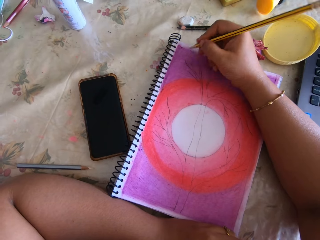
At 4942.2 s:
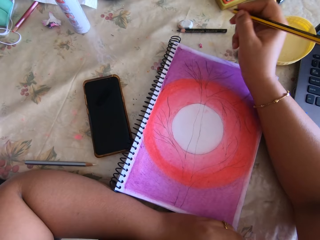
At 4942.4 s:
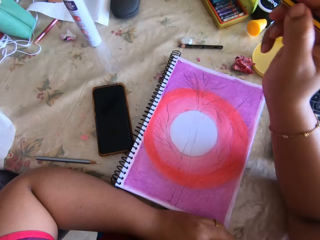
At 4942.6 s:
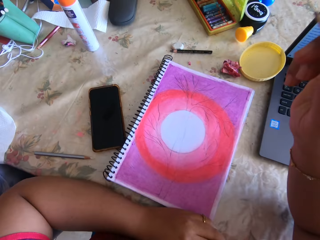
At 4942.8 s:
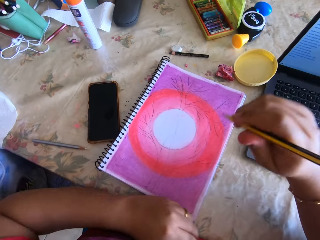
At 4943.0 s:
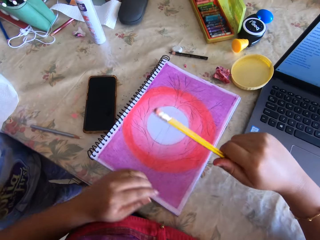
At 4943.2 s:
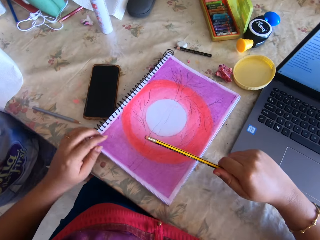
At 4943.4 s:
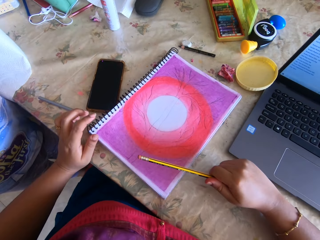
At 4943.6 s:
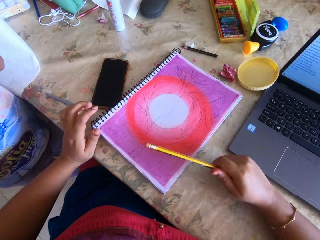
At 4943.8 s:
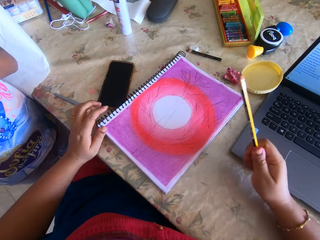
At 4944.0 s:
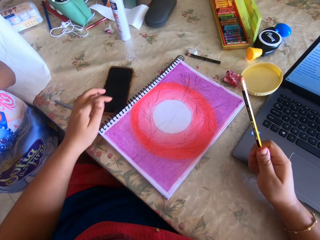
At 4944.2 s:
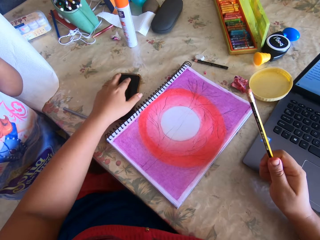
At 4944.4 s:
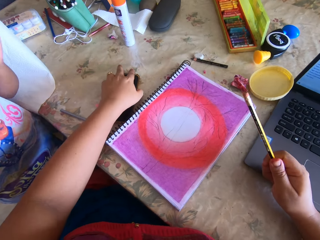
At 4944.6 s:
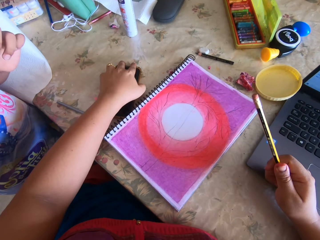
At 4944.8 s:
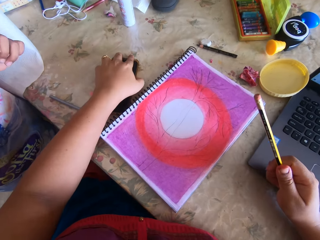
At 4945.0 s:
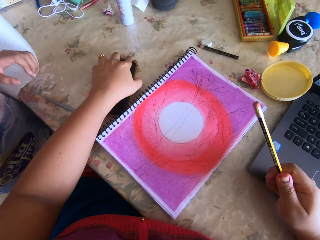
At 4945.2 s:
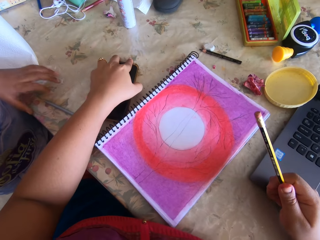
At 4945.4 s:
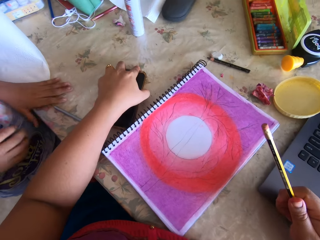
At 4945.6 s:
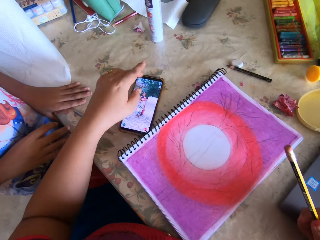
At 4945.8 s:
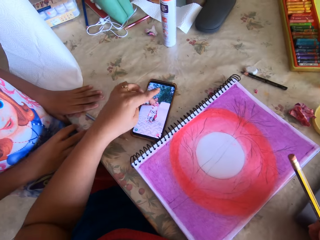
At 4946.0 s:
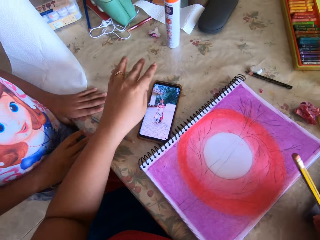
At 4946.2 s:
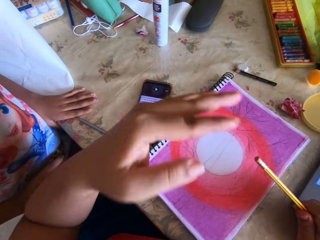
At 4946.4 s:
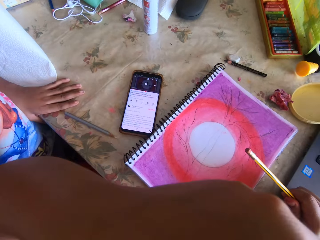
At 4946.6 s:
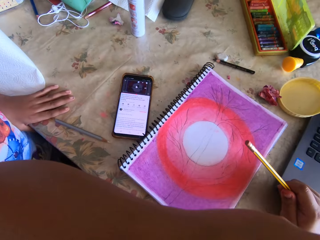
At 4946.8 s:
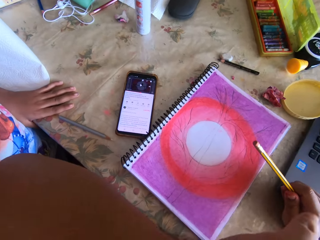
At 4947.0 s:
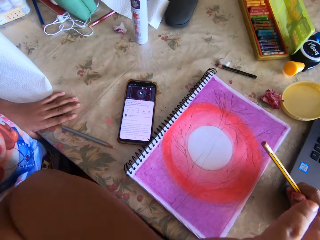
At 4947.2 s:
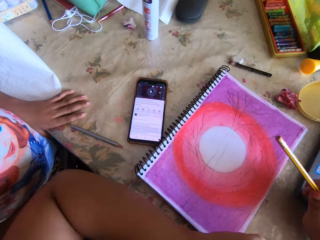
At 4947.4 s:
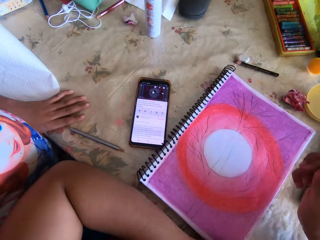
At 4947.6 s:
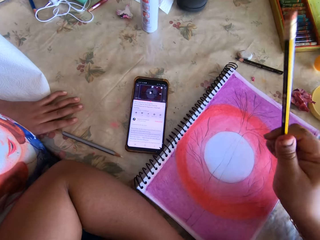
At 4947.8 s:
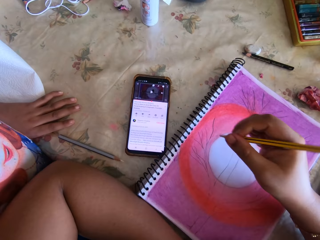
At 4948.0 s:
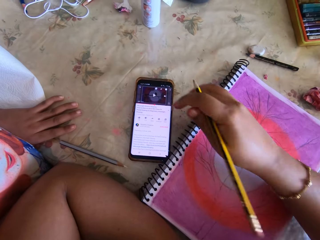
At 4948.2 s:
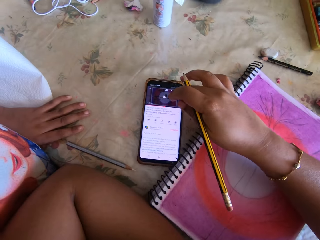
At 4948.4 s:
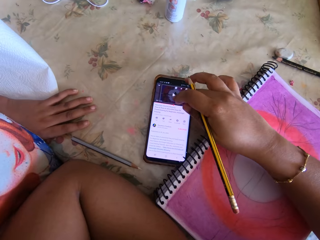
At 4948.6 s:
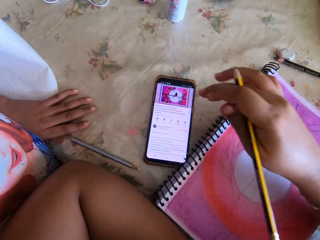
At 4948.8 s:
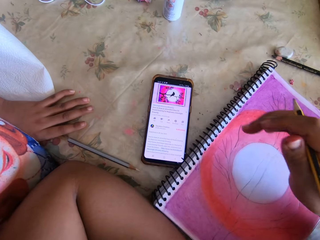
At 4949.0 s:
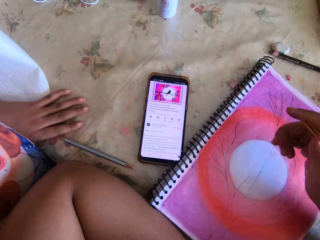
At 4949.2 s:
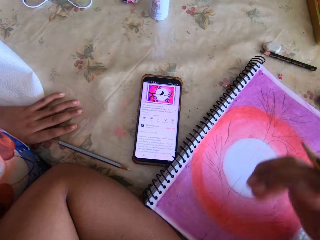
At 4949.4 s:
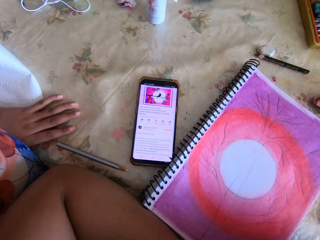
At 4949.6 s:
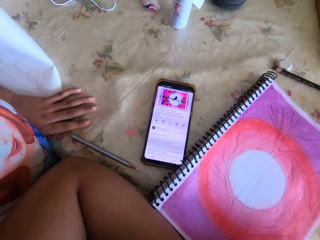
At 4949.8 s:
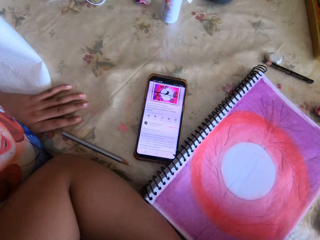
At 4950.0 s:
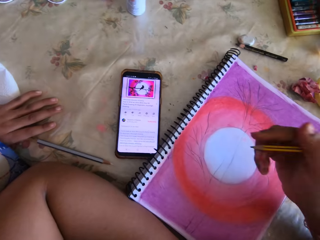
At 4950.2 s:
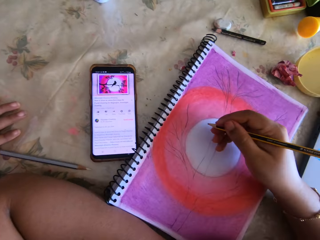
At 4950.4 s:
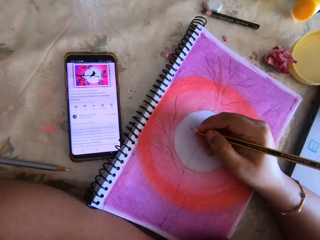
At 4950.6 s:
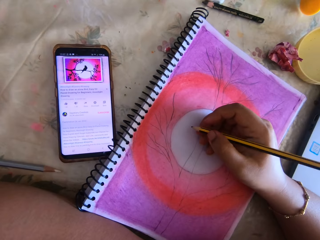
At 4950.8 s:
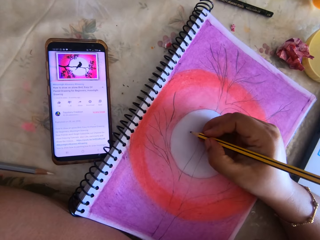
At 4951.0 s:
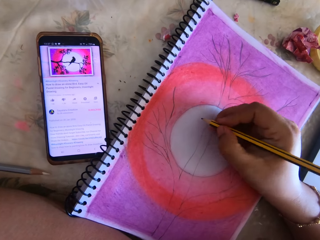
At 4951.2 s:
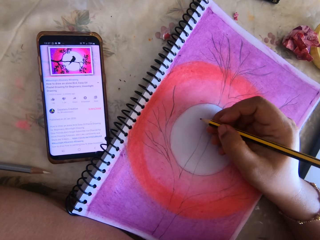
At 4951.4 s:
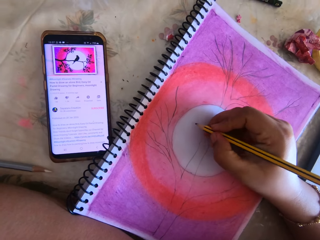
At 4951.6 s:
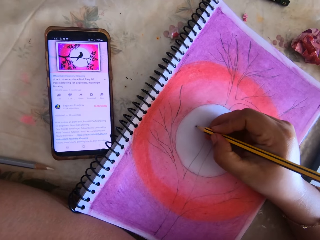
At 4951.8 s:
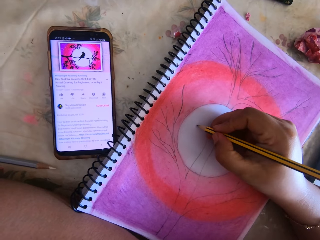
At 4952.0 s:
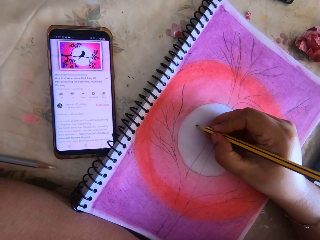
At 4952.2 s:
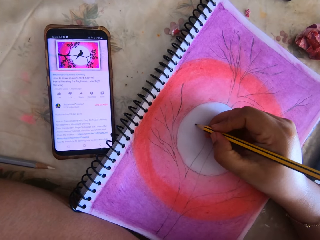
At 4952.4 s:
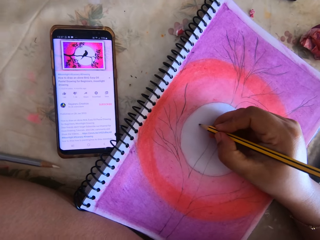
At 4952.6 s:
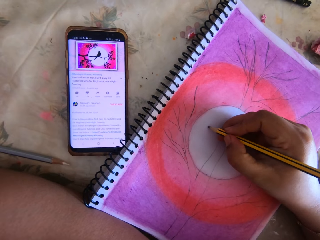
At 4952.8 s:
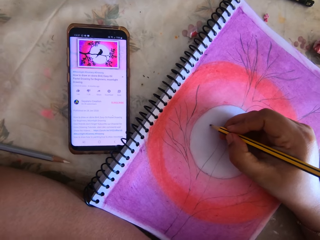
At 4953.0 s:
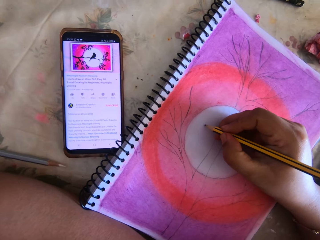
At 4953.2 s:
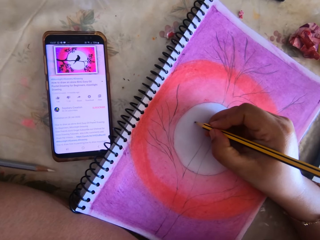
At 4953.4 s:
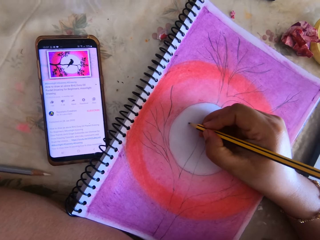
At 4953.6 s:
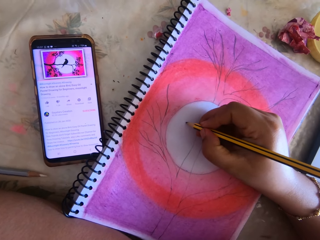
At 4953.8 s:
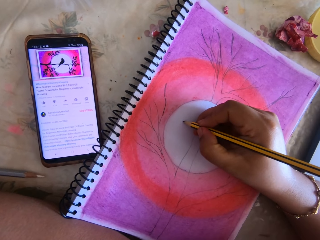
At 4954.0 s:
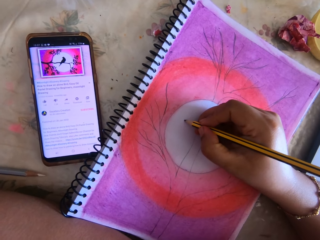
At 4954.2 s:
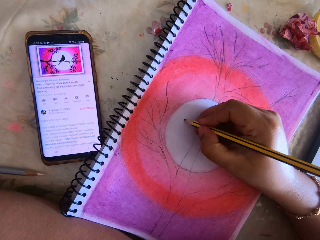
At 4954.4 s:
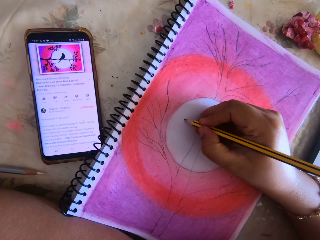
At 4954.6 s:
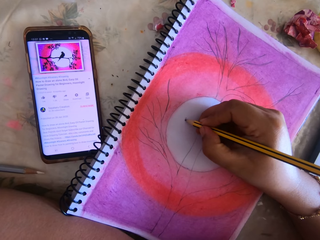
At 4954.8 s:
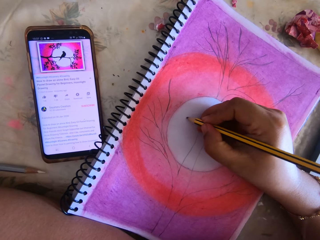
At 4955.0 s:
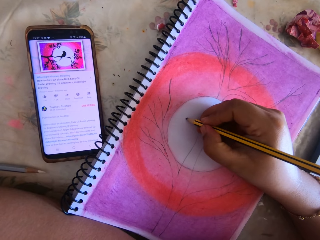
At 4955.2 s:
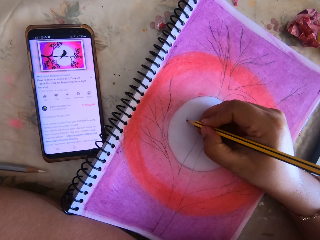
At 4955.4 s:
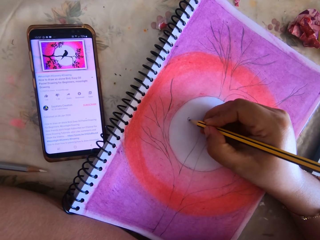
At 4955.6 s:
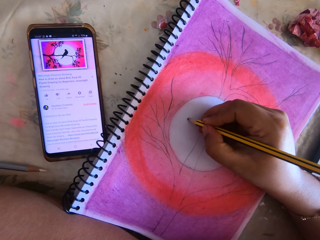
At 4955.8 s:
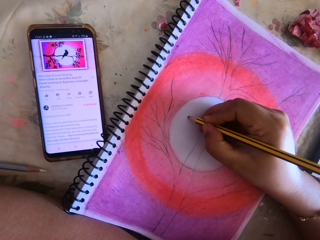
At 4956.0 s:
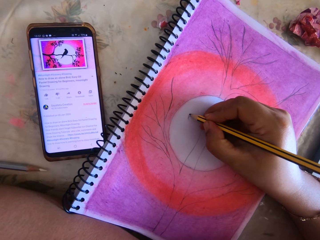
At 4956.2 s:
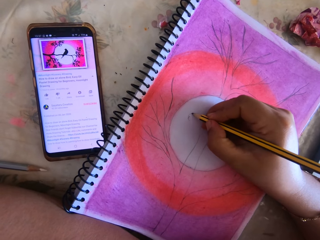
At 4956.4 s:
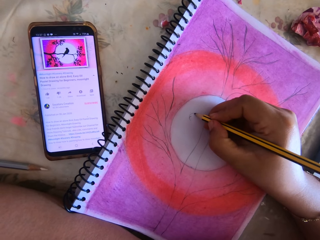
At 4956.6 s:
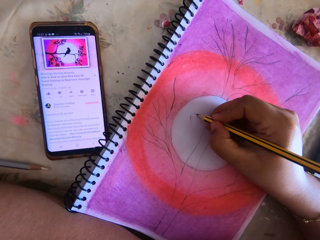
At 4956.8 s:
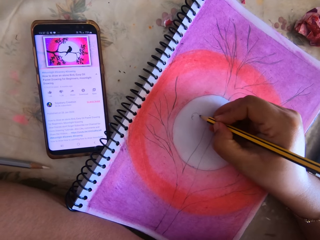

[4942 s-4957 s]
The camera wearer raises the right hand. She turns to the side. She switches the phone on. She touches the phone. A child places a hand on the table. The camera wearer swipes on the phone's screen. She rubs on her face. She taps on the phone's screen. She looks at the phone. She draws on the book with a pencil.

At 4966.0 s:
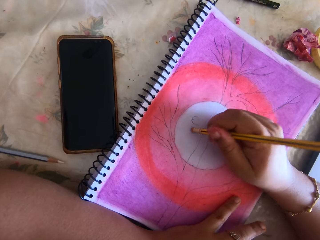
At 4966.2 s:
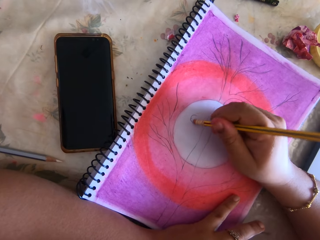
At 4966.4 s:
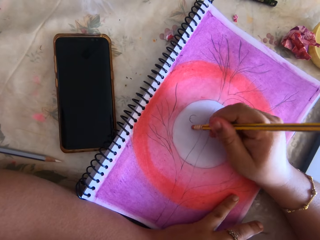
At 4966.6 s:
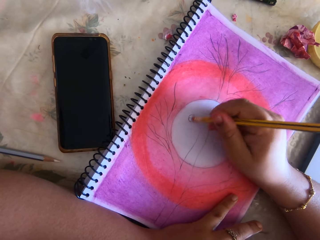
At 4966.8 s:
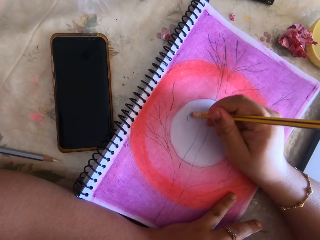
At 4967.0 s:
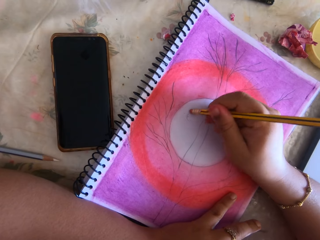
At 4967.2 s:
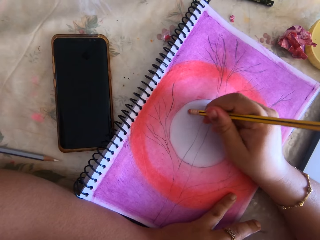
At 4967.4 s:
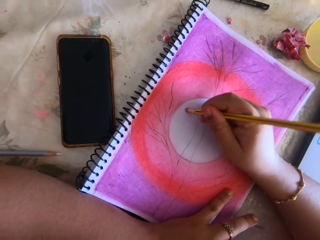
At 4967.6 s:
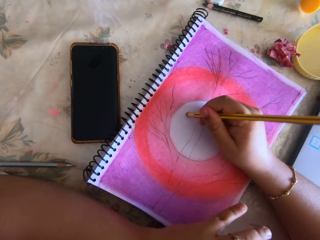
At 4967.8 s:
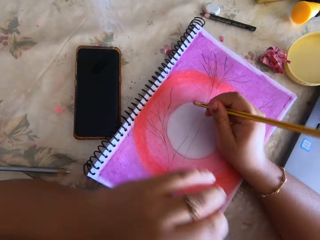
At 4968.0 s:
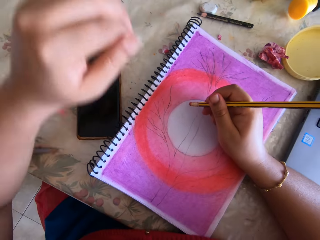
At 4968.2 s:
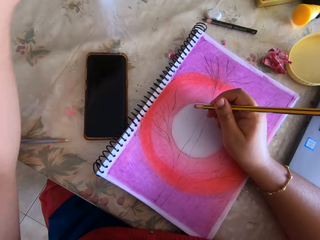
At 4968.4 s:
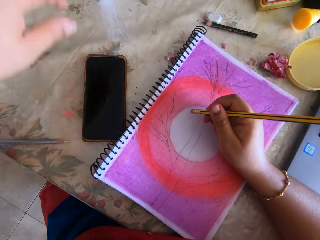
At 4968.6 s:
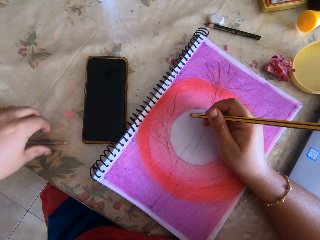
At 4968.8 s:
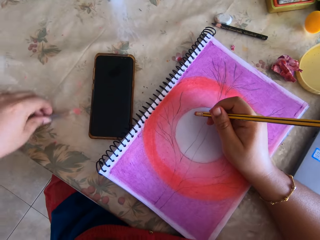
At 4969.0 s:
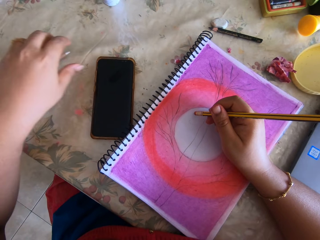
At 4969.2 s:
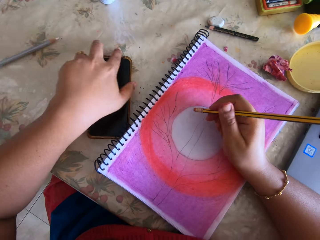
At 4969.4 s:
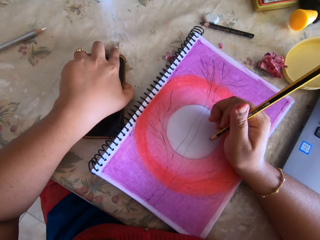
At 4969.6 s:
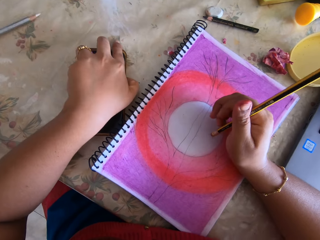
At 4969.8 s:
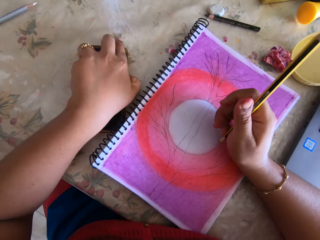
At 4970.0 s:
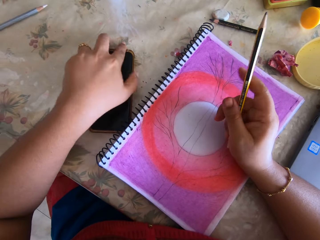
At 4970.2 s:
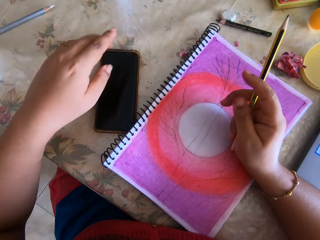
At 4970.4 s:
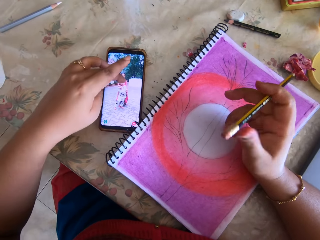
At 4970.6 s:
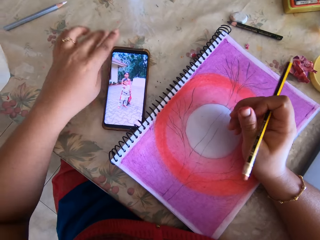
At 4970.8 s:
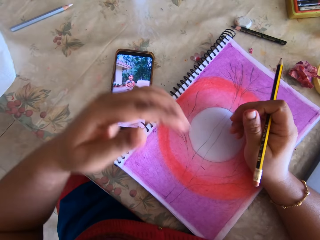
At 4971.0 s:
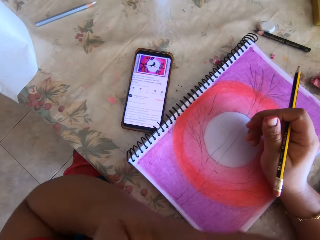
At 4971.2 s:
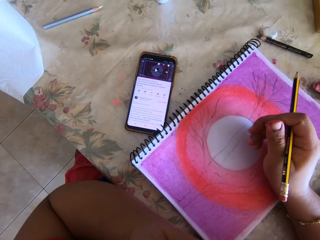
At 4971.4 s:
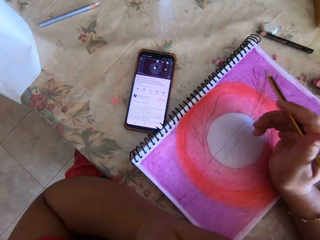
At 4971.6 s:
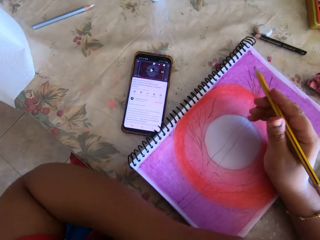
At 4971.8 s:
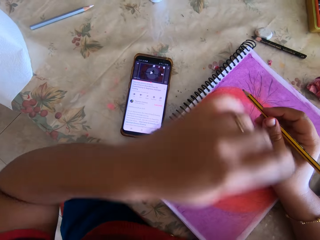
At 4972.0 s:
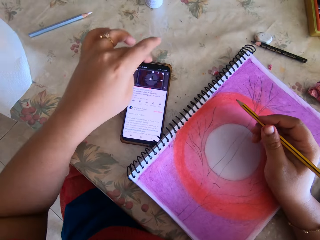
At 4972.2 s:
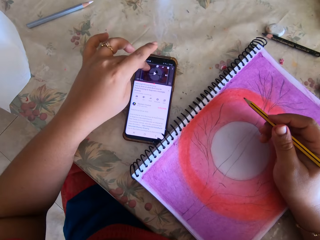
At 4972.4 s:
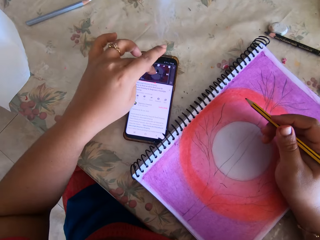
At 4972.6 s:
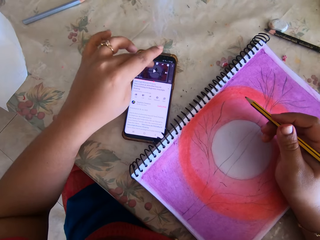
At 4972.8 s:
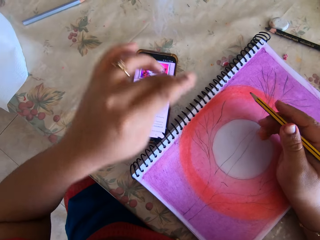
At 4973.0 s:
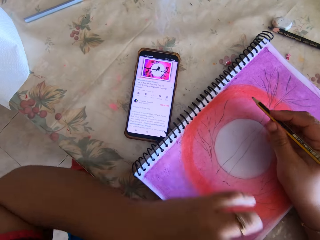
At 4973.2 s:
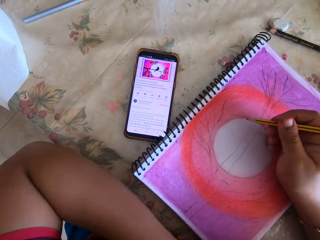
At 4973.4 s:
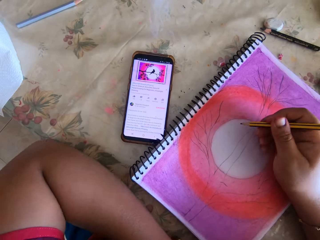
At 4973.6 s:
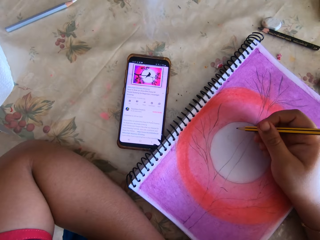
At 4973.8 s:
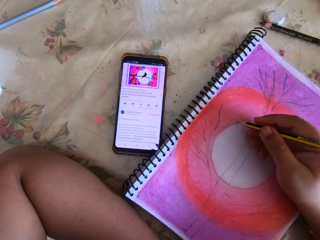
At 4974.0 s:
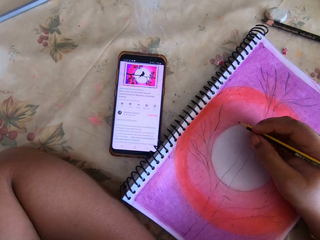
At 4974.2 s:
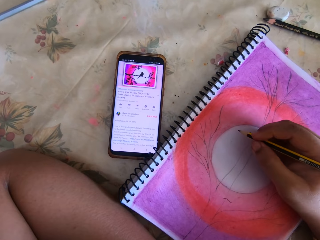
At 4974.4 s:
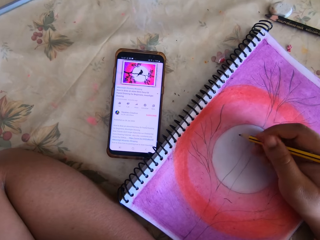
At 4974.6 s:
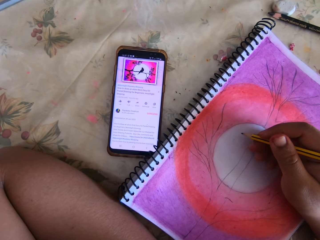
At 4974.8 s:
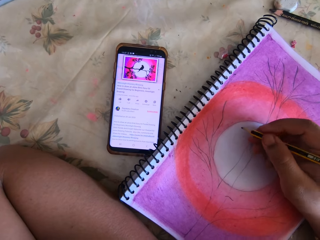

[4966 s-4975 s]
The camera wearer rubs off the drawing. They move the color pen. They switch the phone on. They touch the phone. They swipe on the phone's screen. They tap on the phone's screen.
